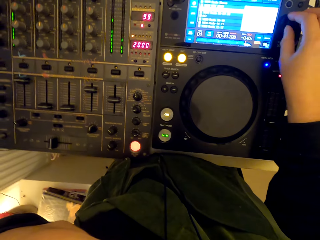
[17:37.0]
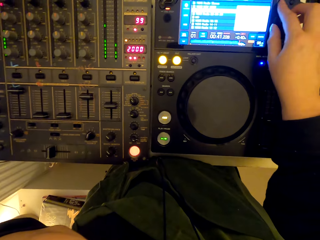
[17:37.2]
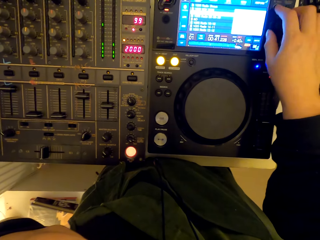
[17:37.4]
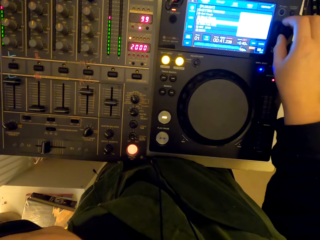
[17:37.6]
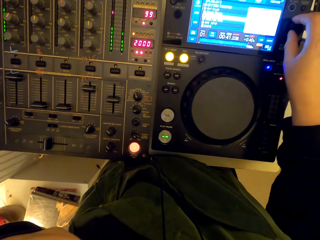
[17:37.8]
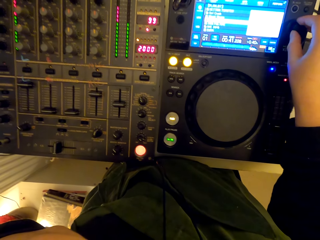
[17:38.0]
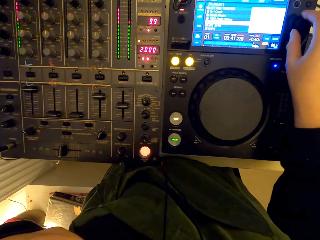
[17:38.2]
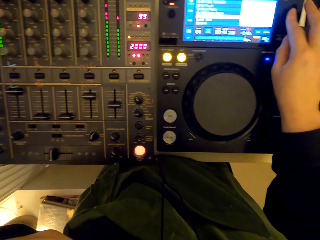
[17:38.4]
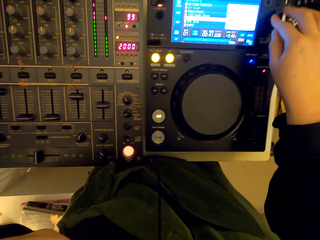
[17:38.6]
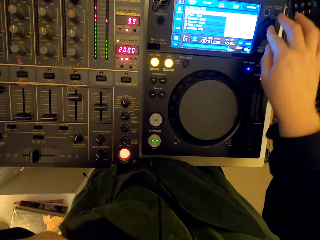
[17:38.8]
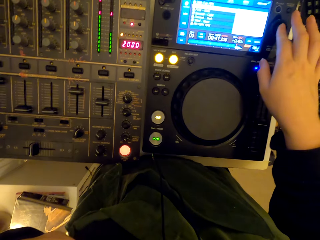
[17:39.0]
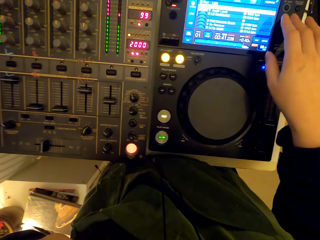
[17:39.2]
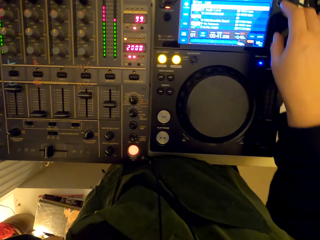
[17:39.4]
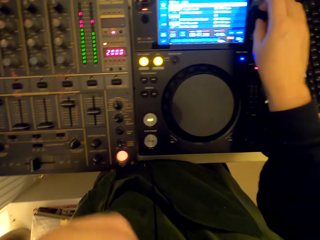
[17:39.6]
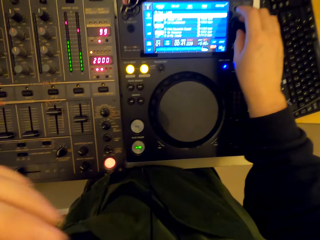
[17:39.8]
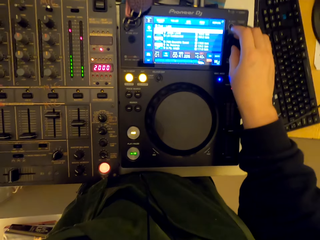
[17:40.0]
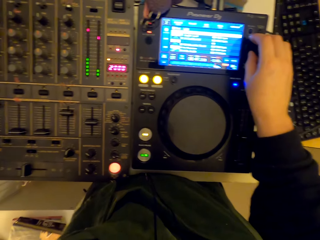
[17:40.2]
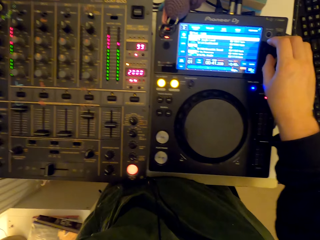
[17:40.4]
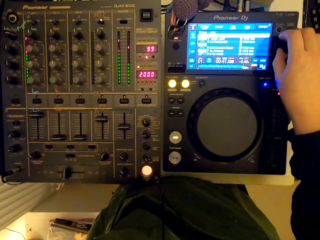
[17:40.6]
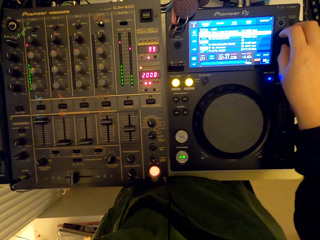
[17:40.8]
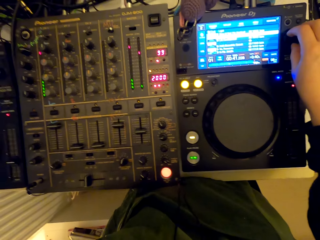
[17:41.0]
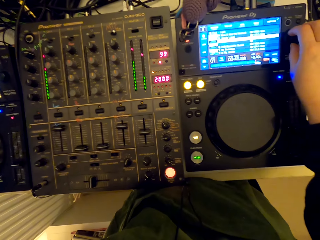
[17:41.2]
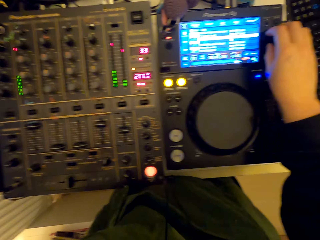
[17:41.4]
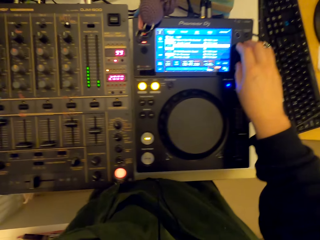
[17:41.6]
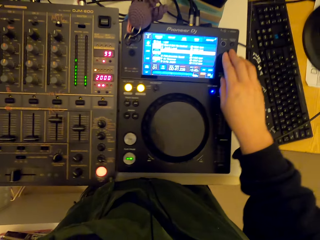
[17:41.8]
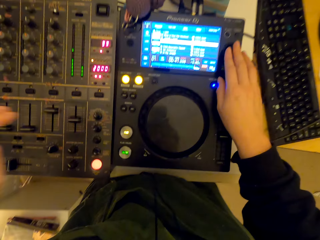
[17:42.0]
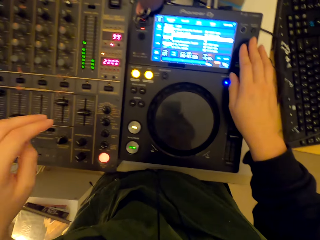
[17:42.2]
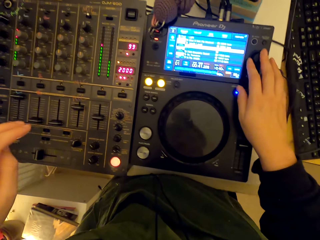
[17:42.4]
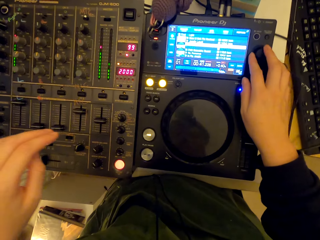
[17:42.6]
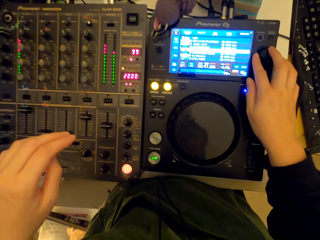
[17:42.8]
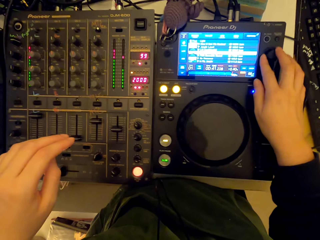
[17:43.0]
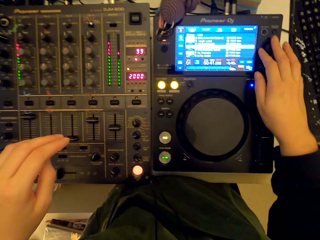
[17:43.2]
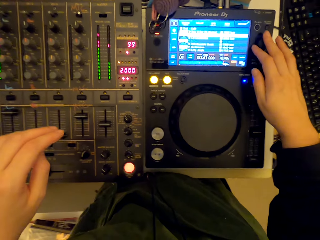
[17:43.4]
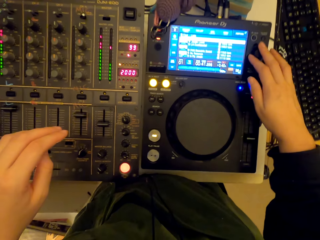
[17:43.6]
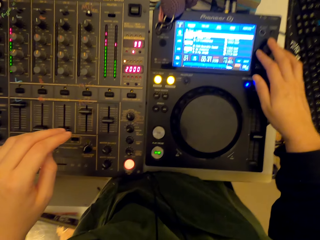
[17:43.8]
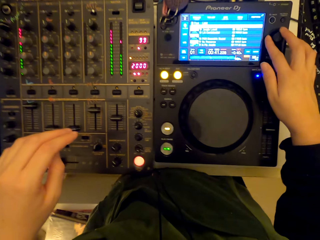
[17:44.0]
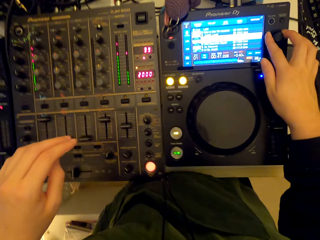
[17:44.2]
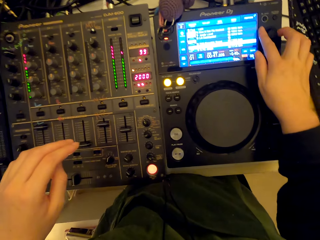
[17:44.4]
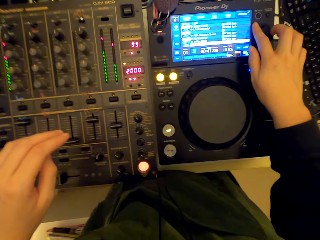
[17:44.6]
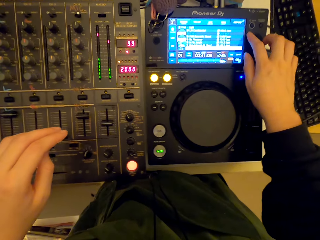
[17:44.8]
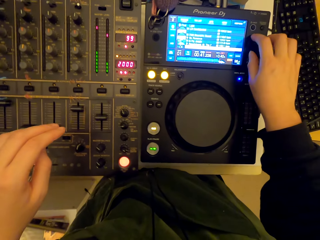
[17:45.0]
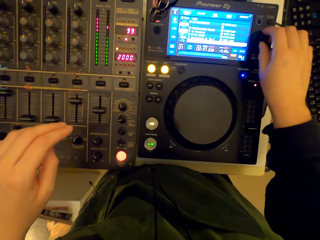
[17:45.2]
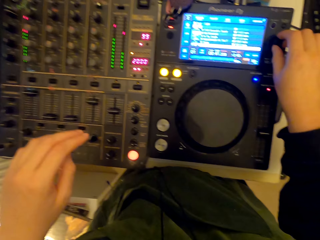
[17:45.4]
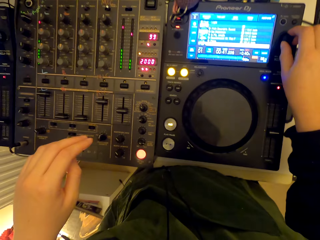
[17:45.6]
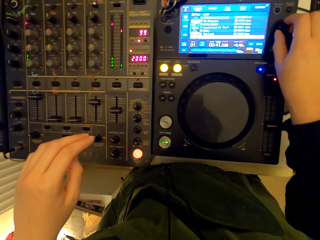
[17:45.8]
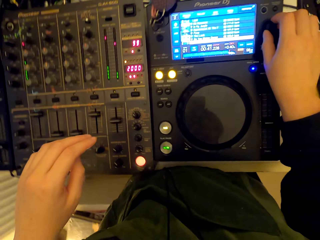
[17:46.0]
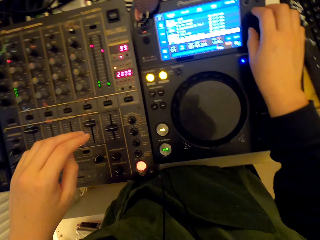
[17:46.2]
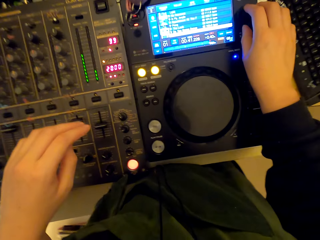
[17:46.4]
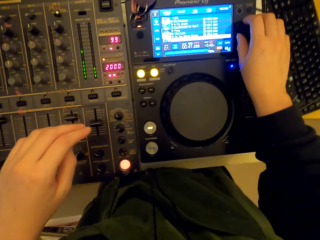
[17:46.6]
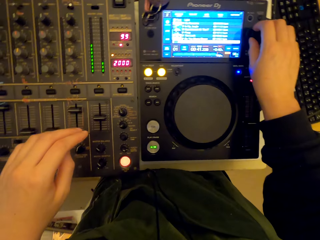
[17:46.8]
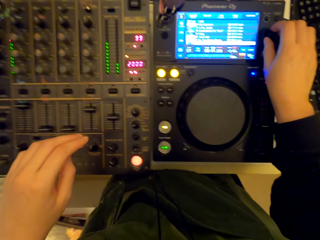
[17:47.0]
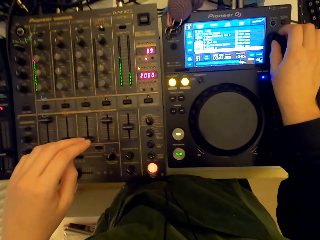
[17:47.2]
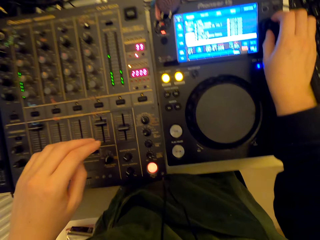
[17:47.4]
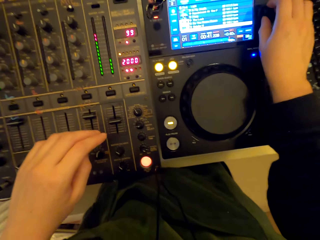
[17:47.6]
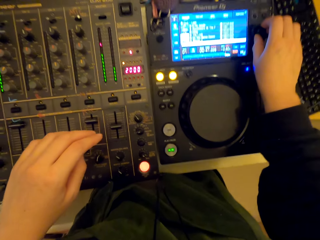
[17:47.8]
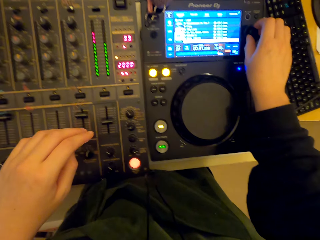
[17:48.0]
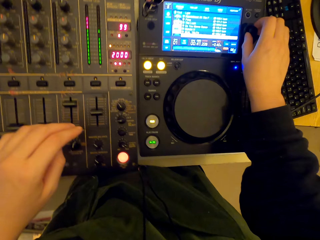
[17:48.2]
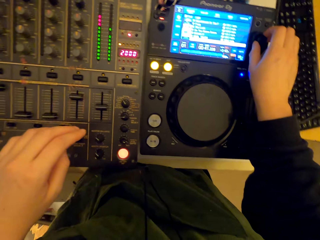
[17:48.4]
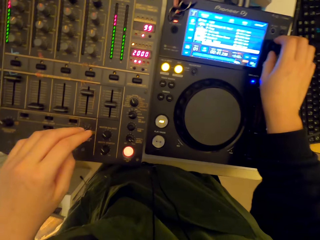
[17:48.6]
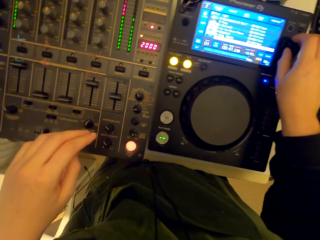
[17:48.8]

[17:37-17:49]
The camera wearer presses the button. They turn the knobs.

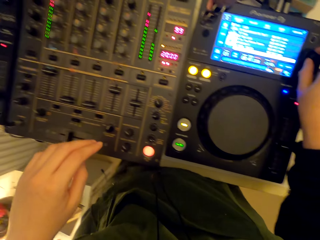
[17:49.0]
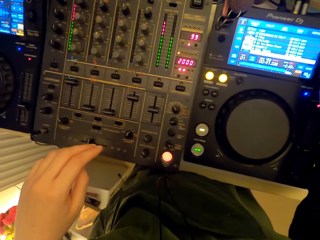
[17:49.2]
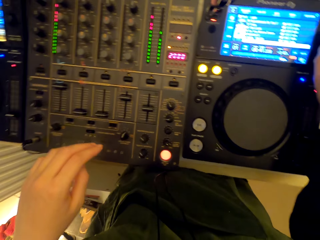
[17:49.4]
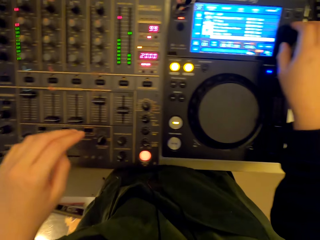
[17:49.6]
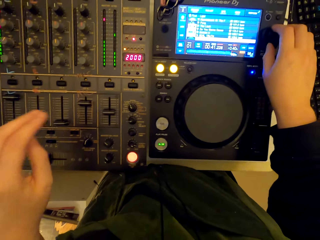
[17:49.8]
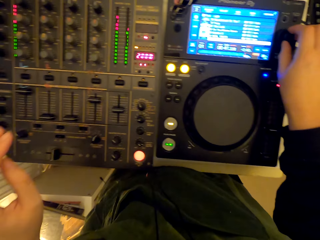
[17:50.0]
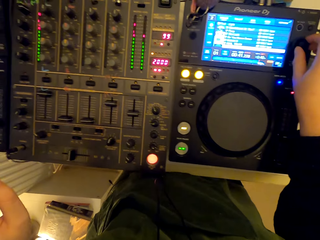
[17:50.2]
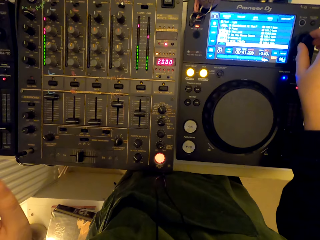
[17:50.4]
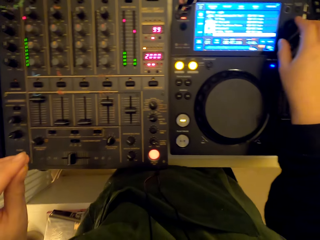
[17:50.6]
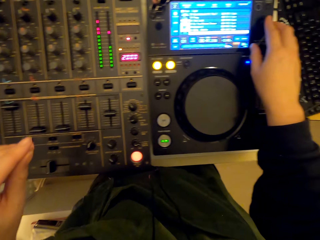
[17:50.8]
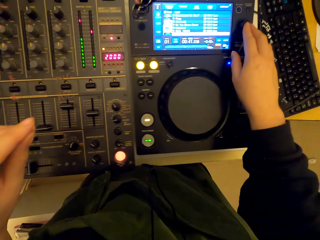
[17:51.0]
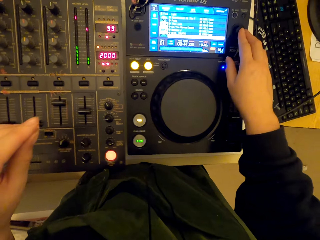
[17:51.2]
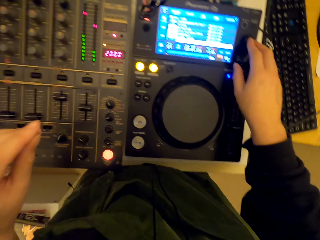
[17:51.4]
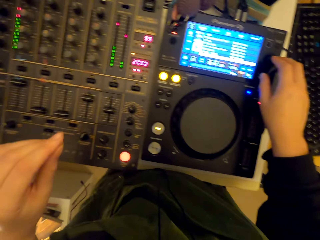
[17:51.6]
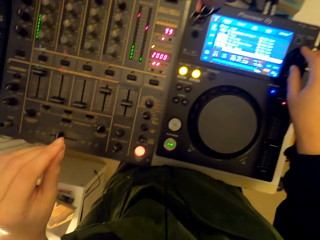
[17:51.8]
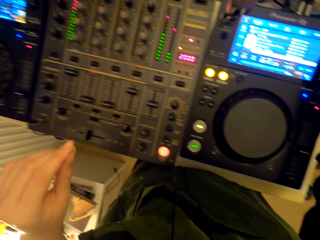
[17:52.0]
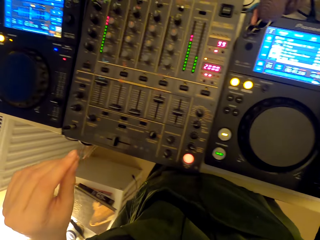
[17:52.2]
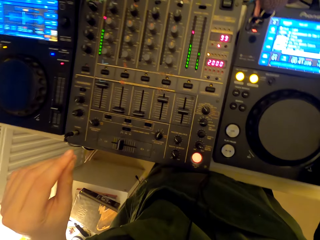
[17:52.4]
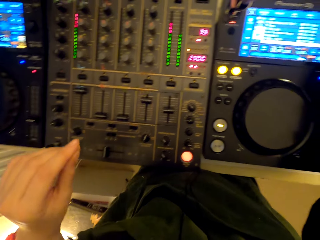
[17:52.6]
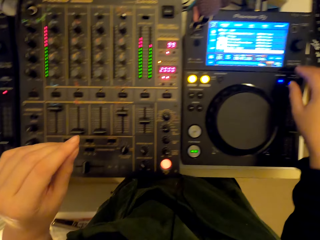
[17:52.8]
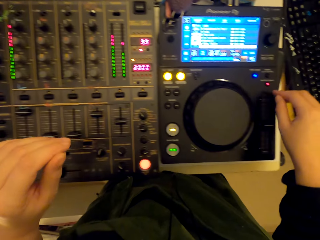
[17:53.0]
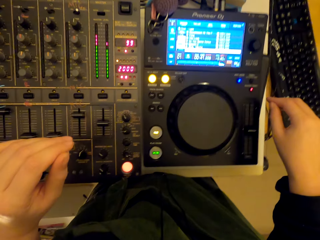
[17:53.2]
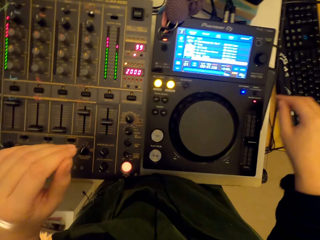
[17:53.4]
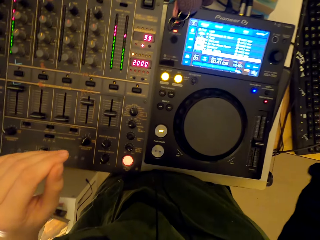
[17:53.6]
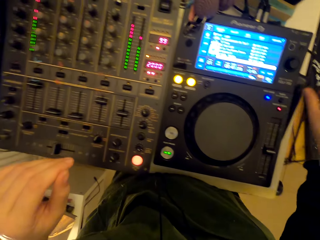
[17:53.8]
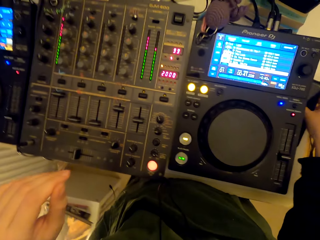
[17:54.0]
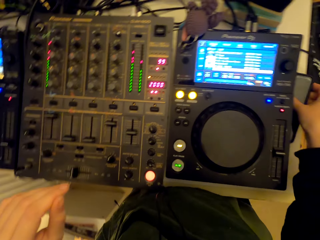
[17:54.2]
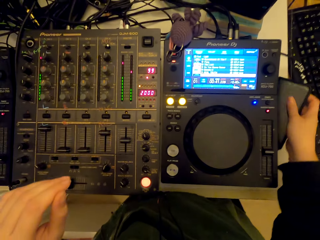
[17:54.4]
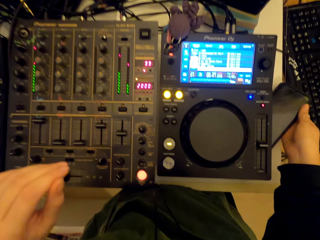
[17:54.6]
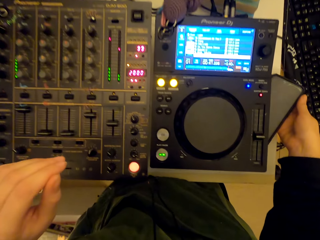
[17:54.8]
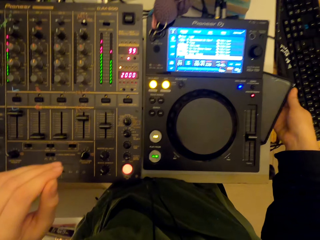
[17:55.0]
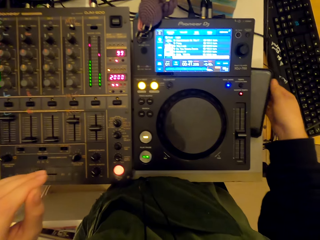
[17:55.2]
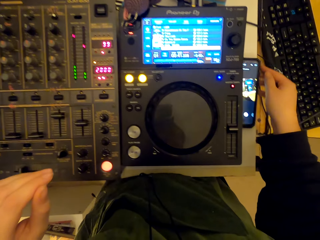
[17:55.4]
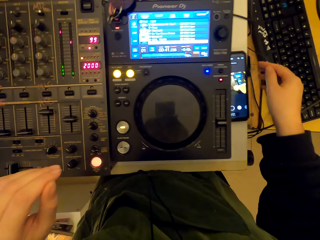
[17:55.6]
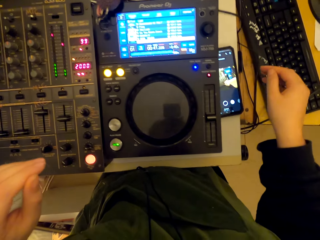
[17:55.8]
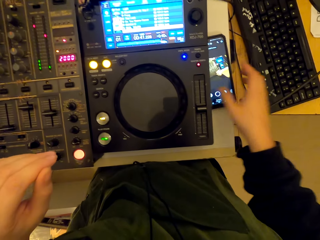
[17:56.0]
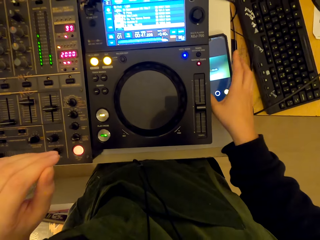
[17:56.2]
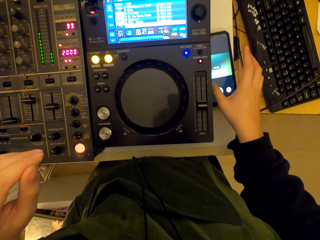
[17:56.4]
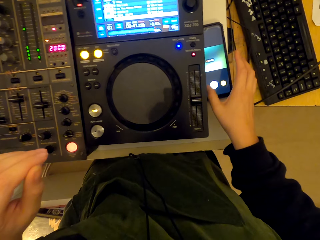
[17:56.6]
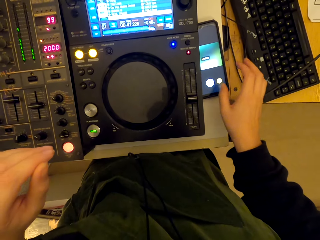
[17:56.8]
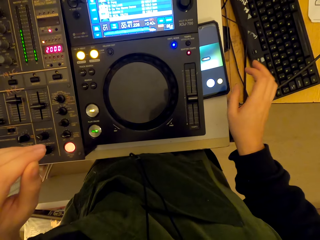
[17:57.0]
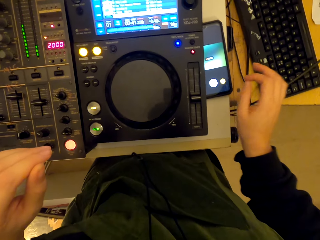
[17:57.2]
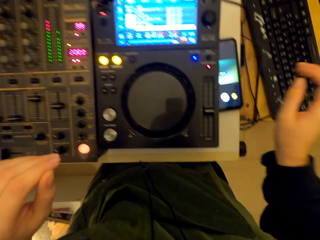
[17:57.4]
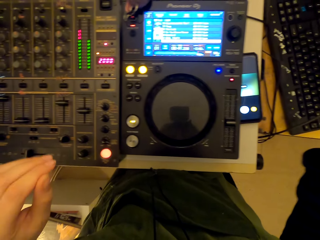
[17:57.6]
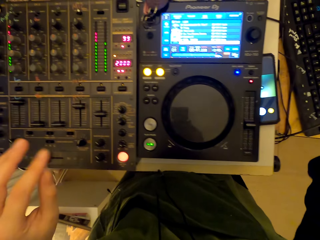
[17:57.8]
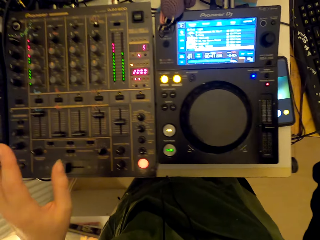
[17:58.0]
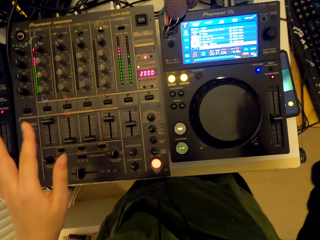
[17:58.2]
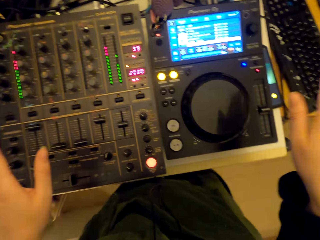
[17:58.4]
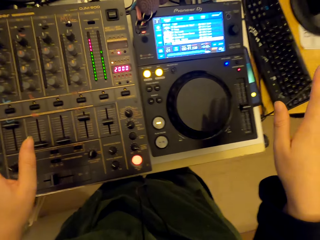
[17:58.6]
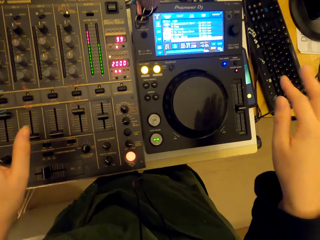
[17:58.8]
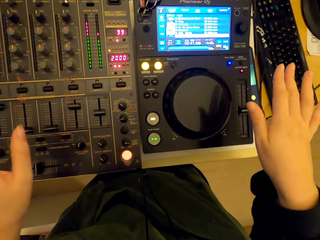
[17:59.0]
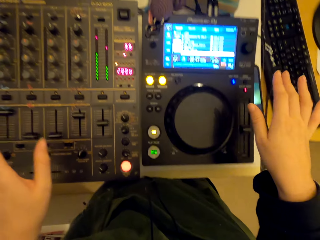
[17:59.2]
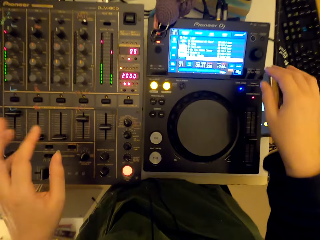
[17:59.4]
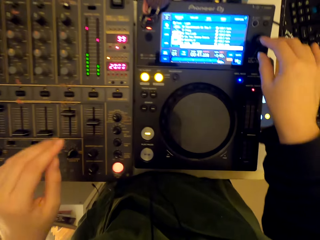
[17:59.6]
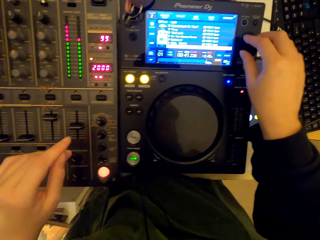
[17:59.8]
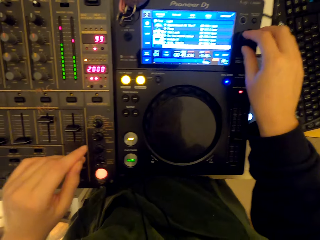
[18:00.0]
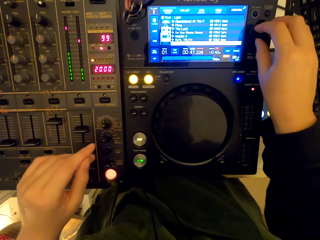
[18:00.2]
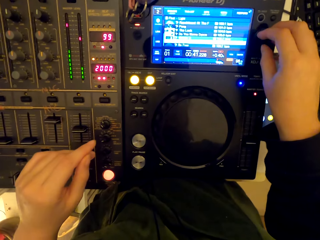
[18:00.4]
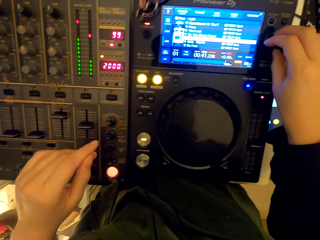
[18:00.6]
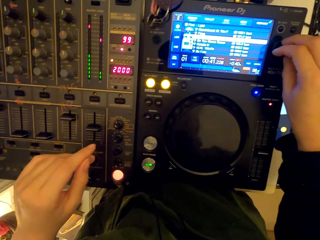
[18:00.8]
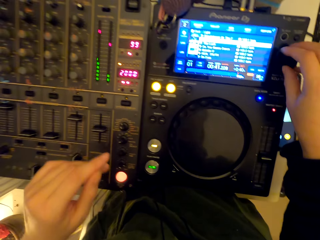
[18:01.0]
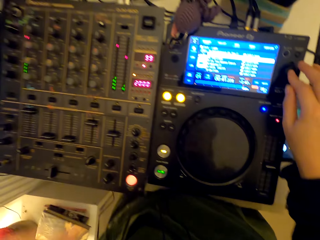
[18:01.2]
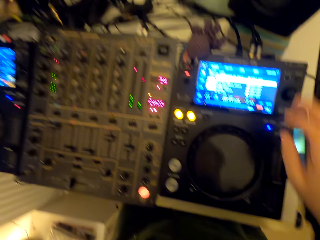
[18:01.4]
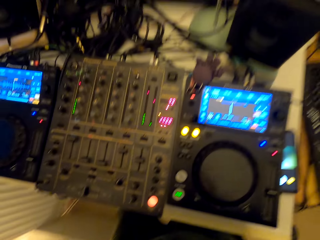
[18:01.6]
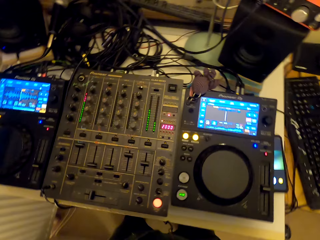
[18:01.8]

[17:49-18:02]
The camera wearer touches the phone on the table. They scroll the phone. They turn the knobs.
